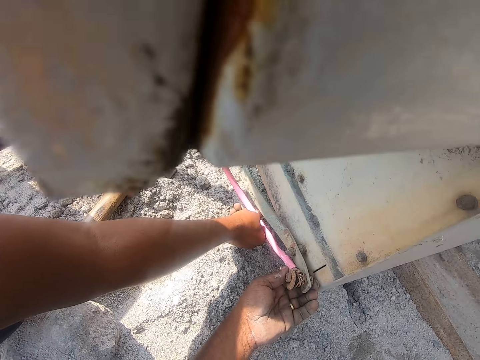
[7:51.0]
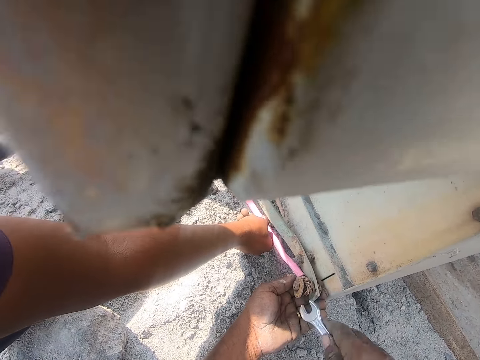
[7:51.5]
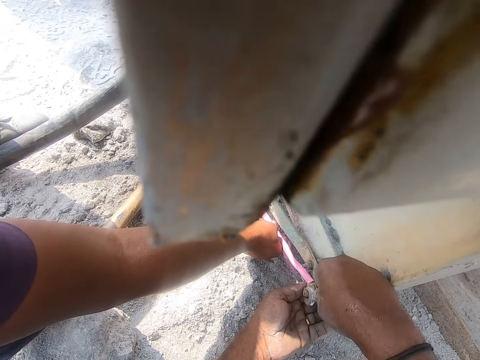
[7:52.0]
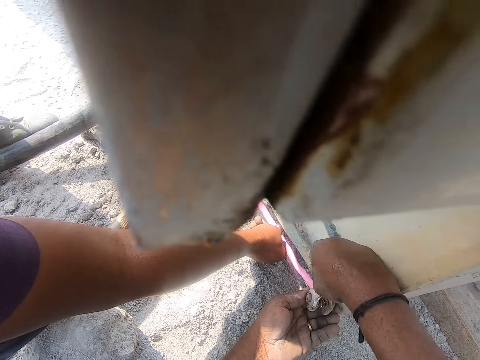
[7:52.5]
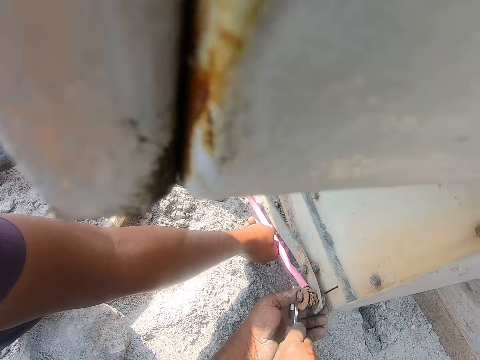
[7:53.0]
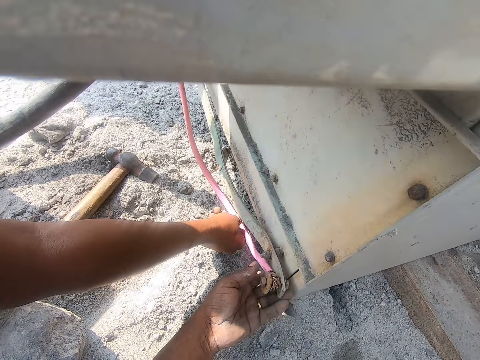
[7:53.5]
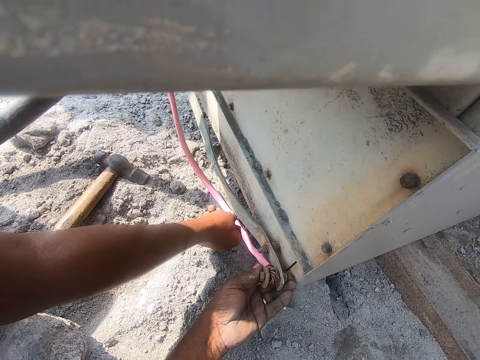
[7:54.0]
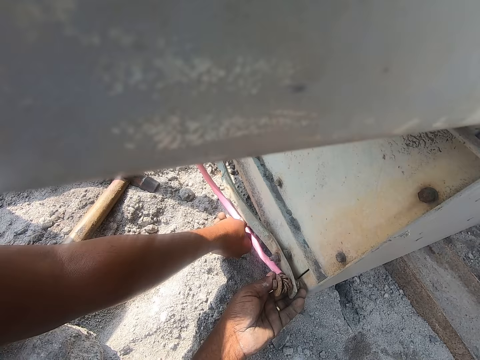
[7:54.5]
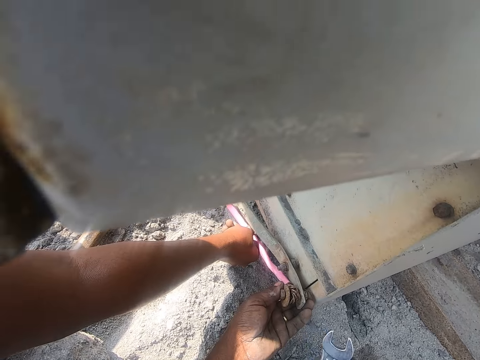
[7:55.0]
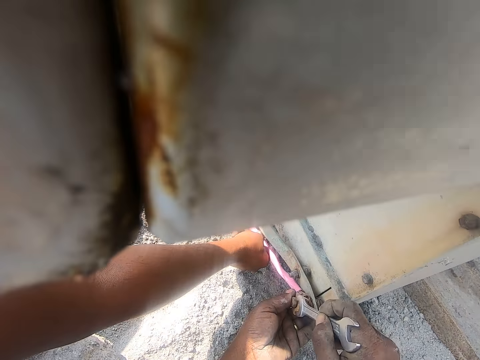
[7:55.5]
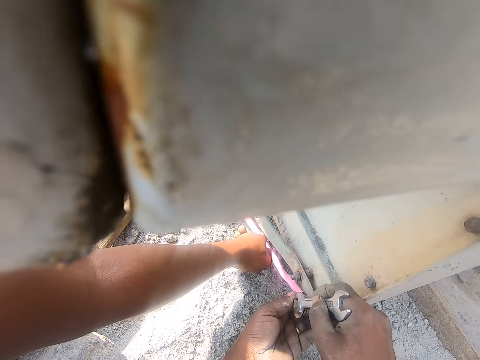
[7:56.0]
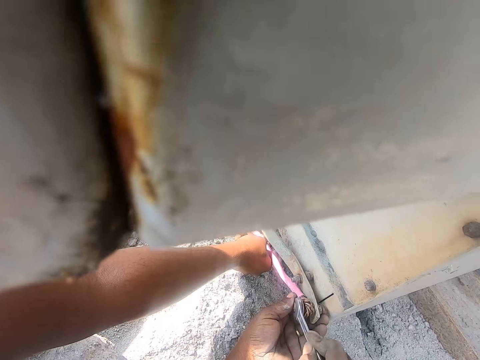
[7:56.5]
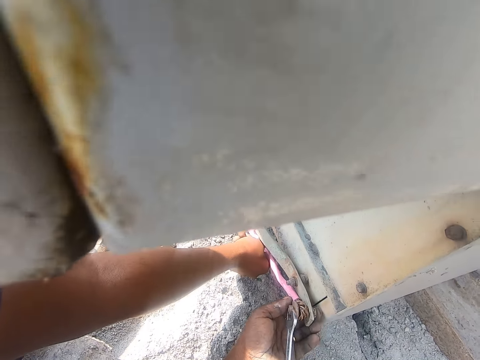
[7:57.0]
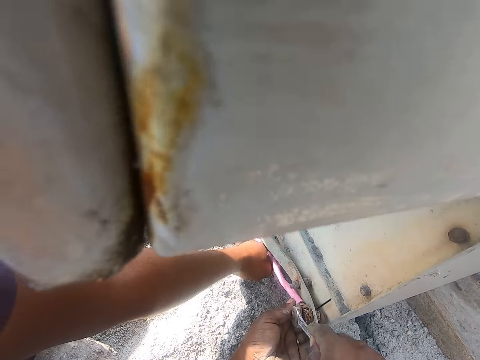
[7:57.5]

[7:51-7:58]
The camera wearer tightens the bolt with the spanner.

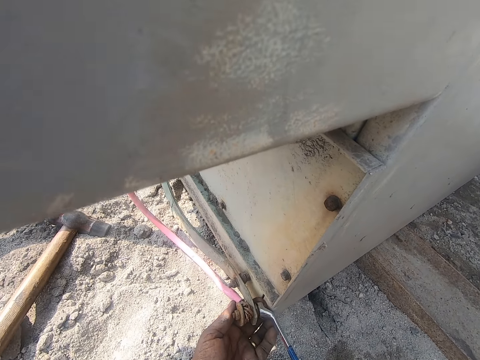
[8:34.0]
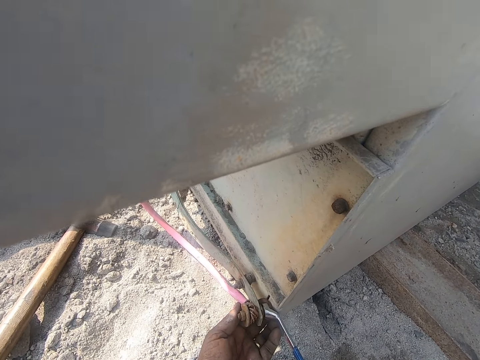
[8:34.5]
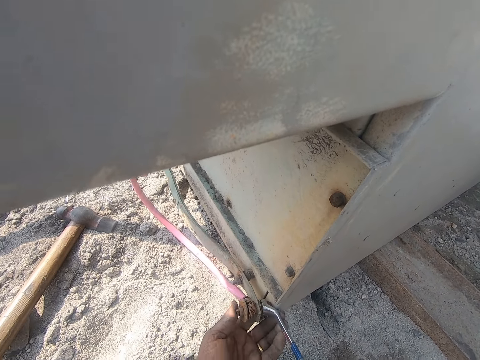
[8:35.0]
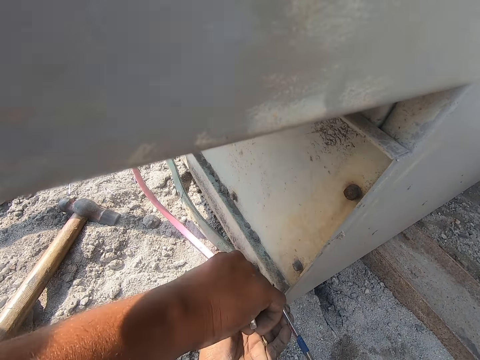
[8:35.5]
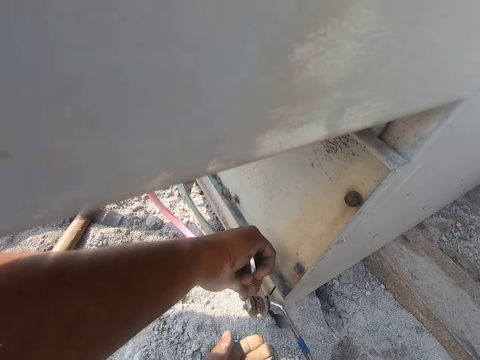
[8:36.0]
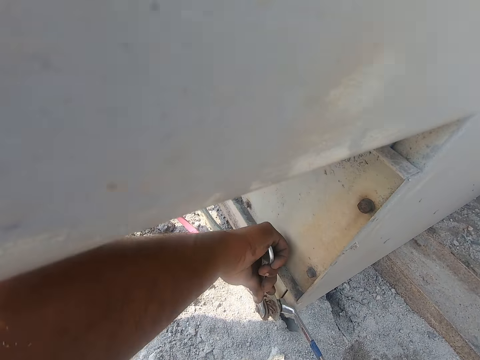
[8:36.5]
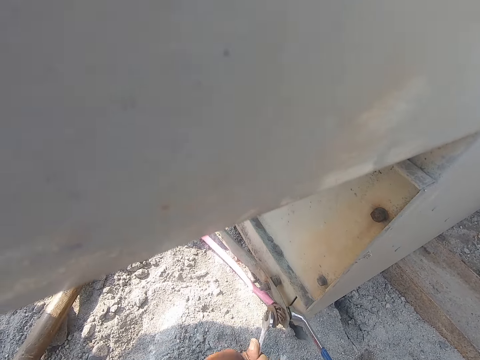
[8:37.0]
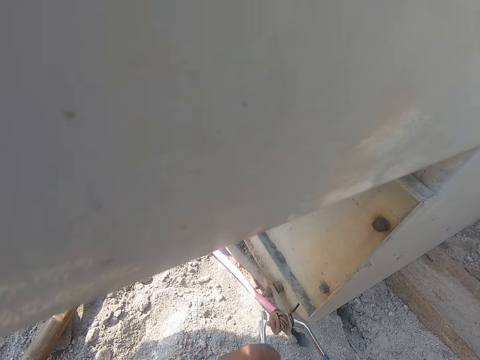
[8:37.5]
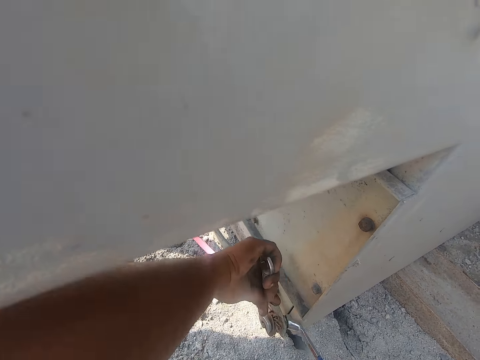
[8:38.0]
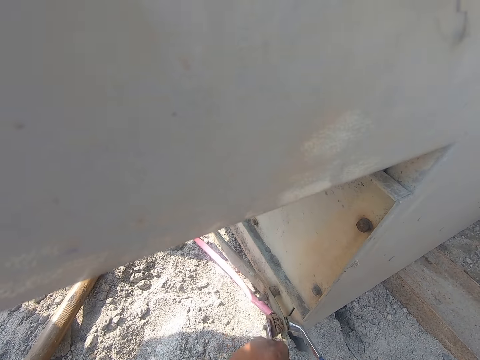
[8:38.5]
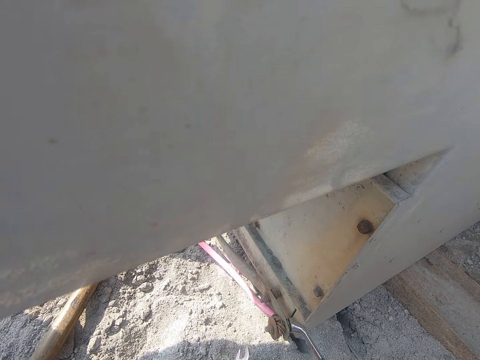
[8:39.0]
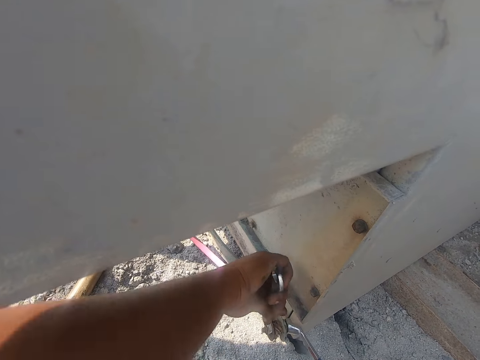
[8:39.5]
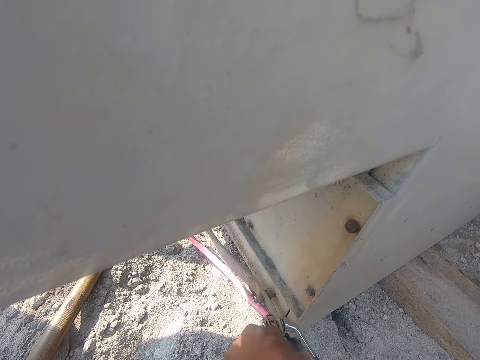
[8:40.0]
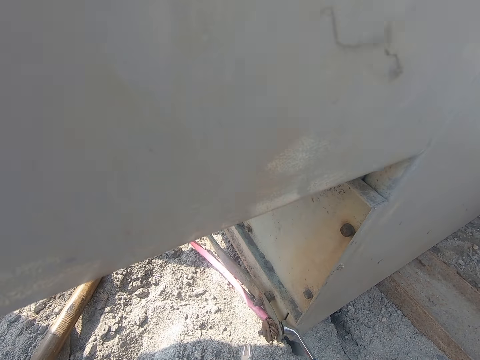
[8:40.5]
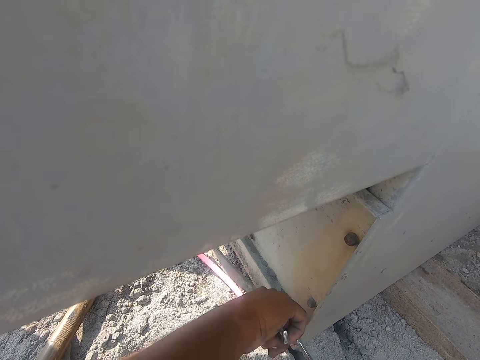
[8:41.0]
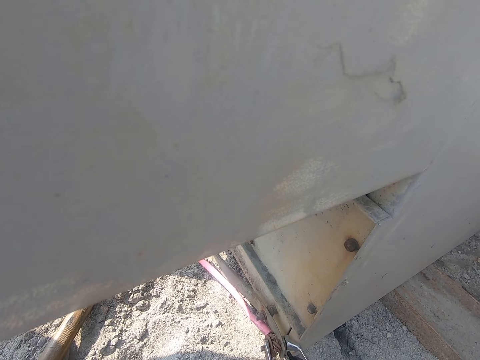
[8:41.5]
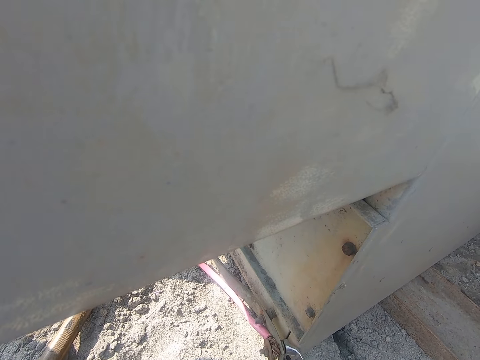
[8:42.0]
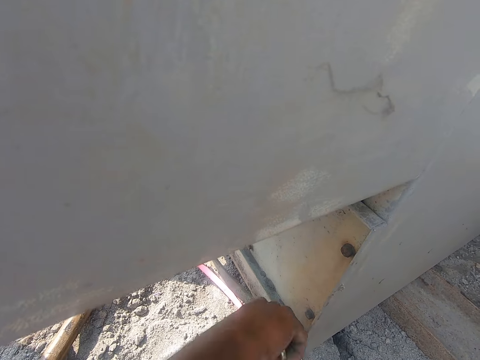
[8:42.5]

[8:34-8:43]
The camera wearer tightens the bolt with the spanner.

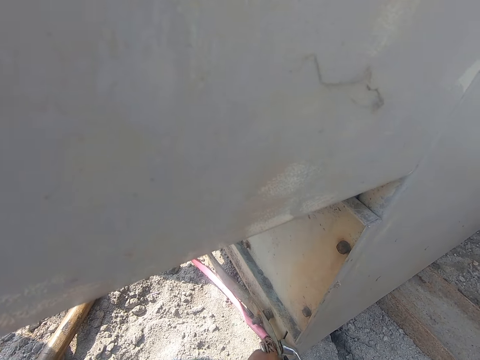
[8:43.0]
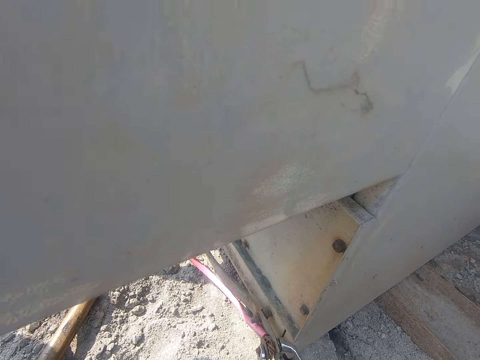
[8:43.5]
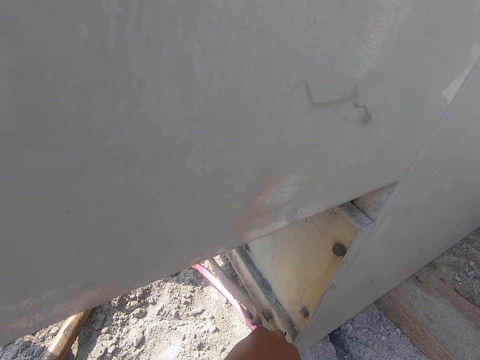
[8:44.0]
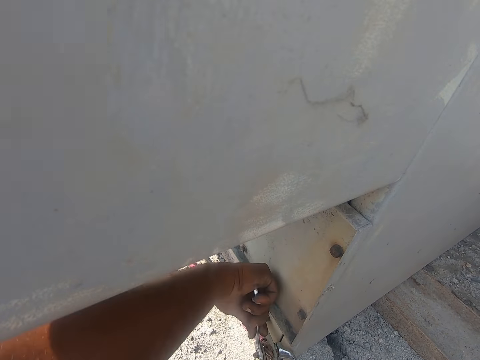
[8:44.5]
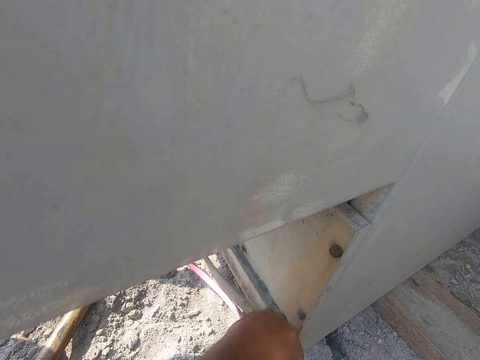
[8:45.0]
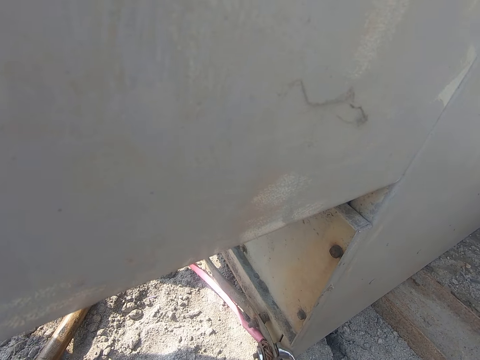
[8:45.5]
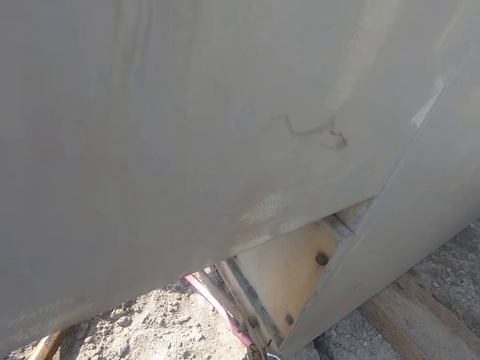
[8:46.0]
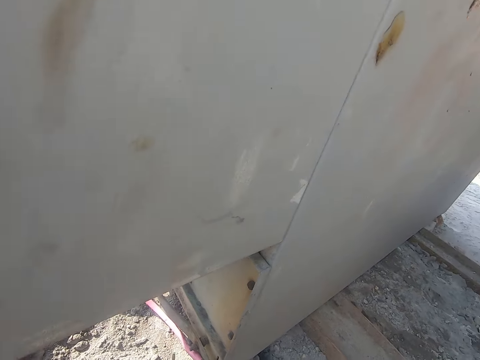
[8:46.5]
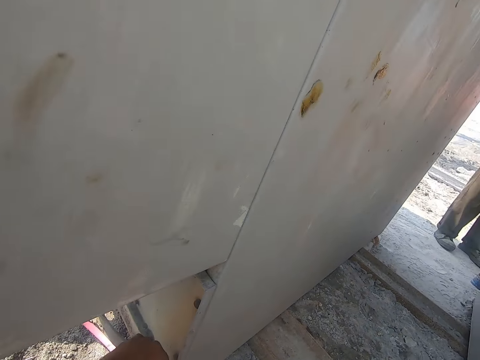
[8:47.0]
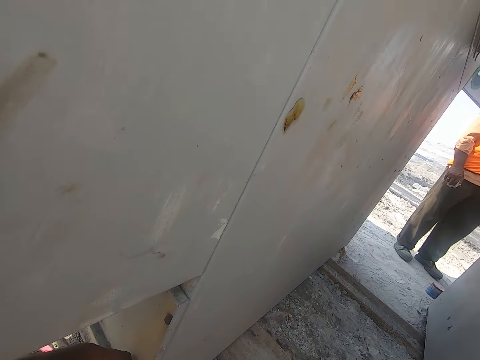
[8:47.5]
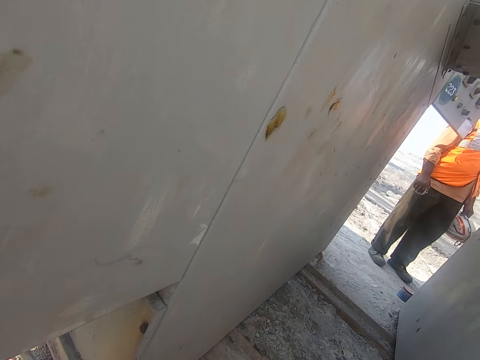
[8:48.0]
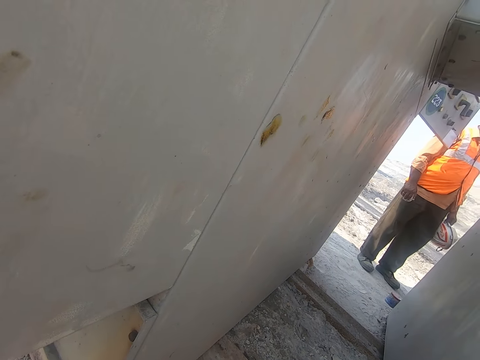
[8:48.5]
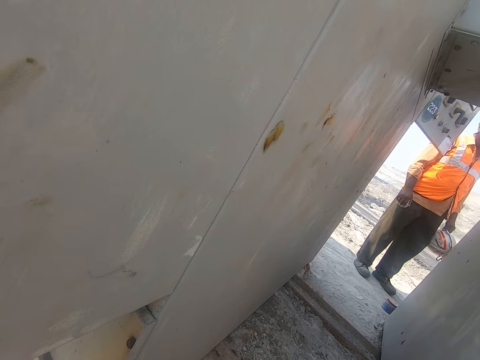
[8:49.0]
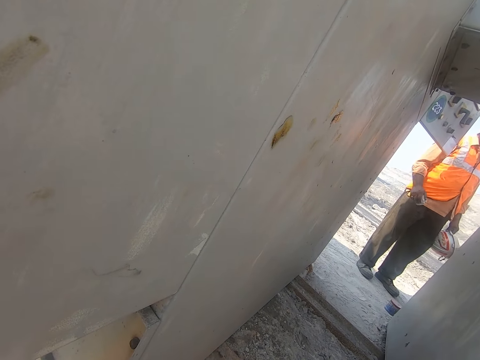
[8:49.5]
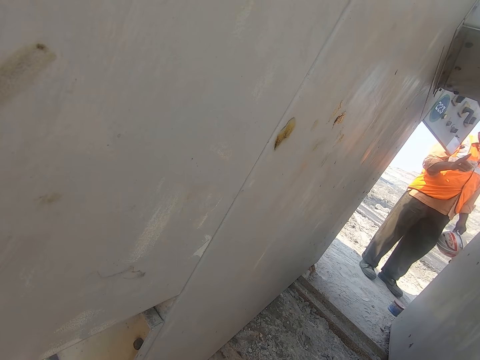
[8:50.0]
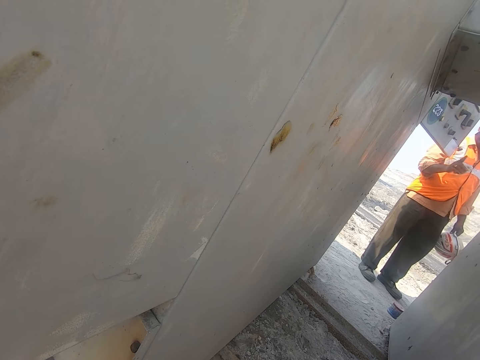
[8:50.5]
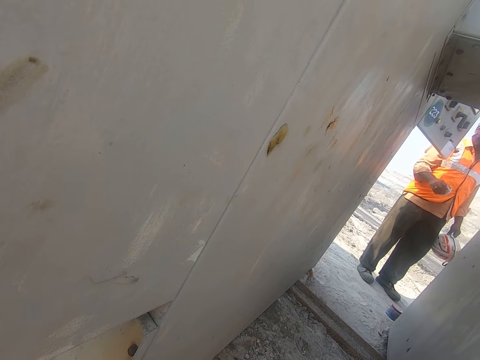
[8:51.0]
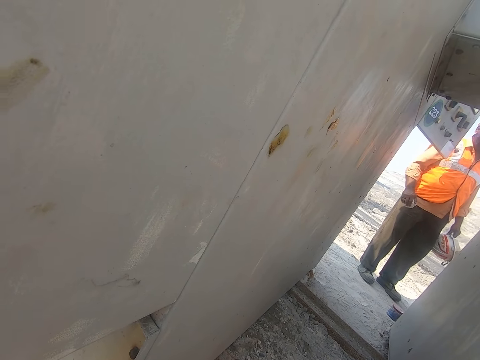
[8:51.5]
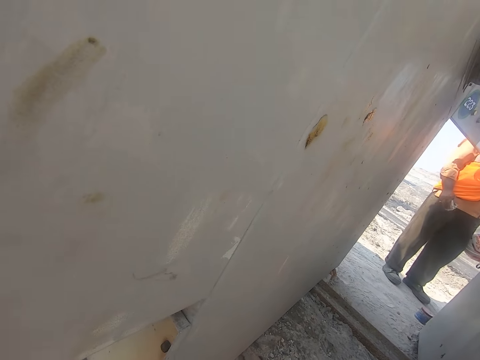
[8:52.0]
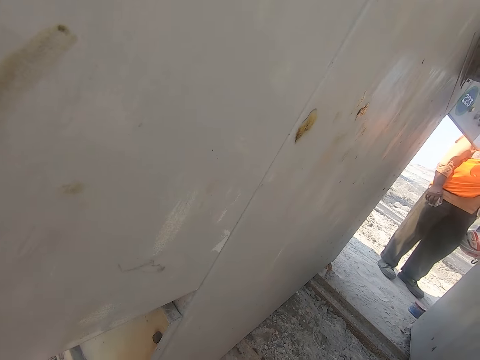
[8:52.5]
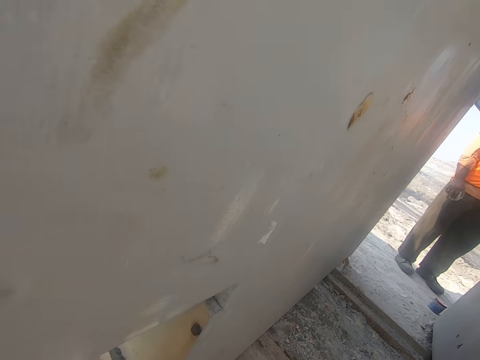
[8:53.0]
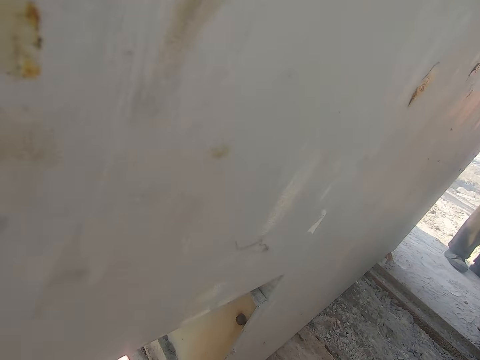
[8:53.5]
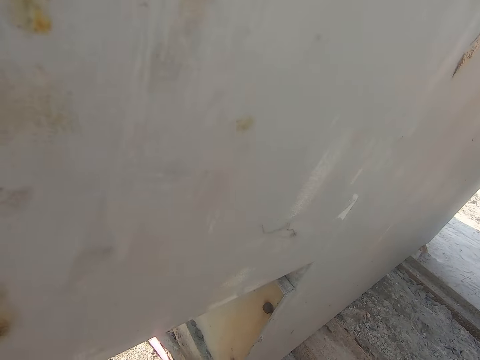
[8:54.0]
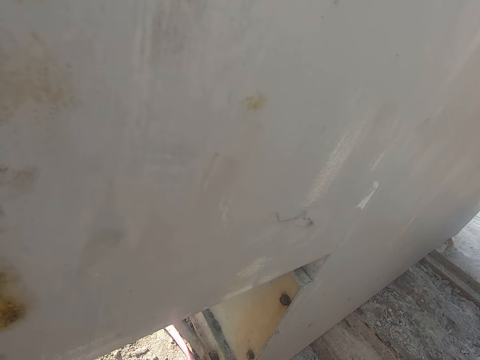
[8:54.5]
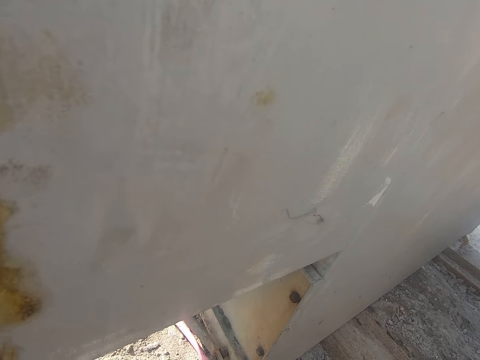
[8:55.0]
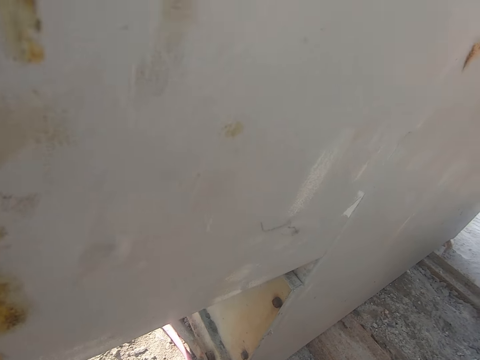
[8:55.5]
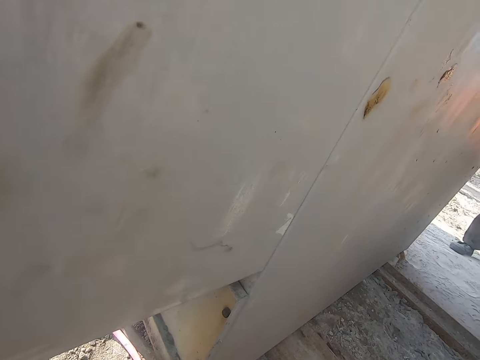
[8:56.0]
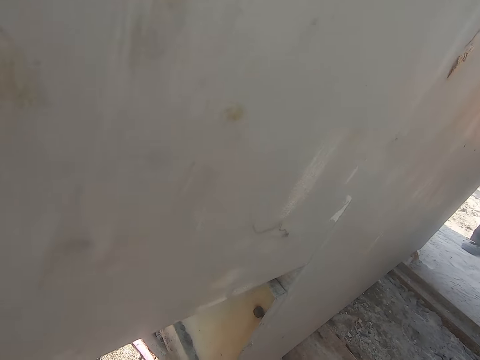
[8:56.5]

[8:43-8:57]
The camera wearer converses with a man. They look around. They interact with the man.
